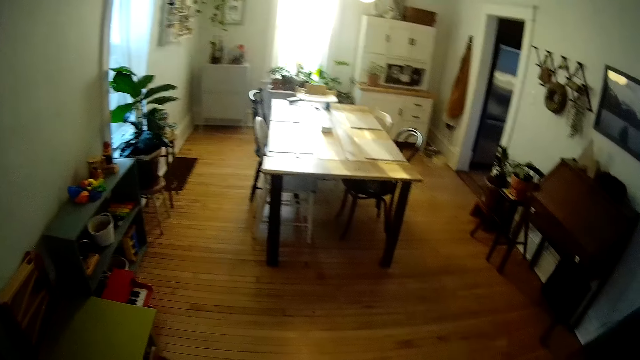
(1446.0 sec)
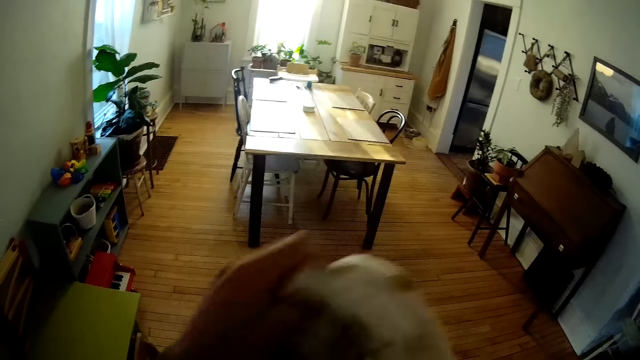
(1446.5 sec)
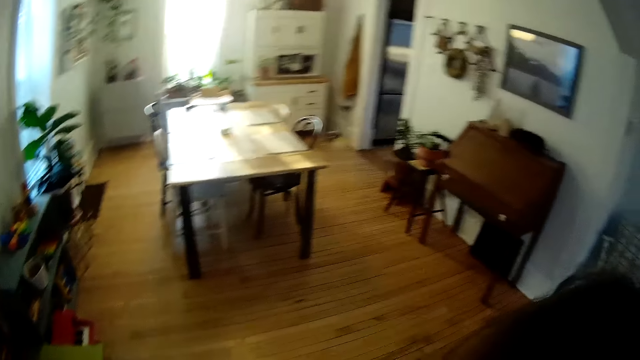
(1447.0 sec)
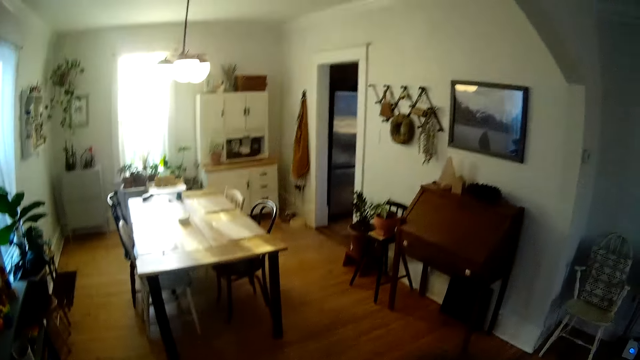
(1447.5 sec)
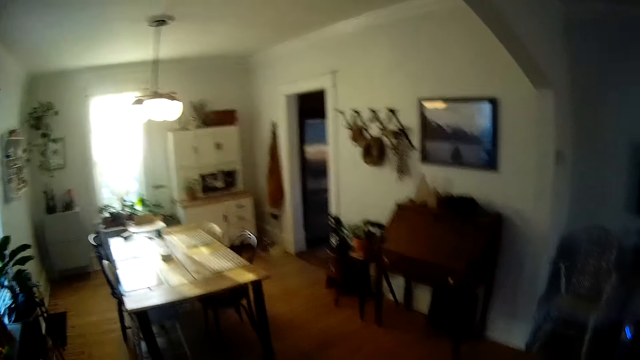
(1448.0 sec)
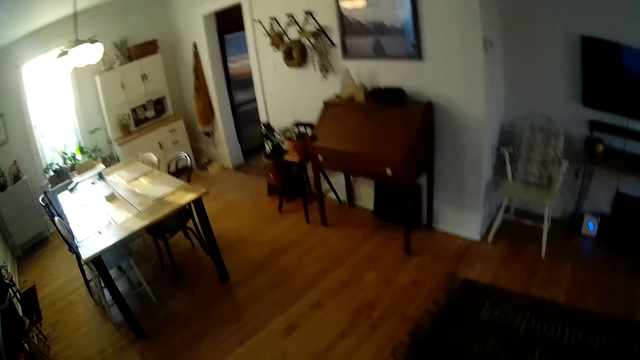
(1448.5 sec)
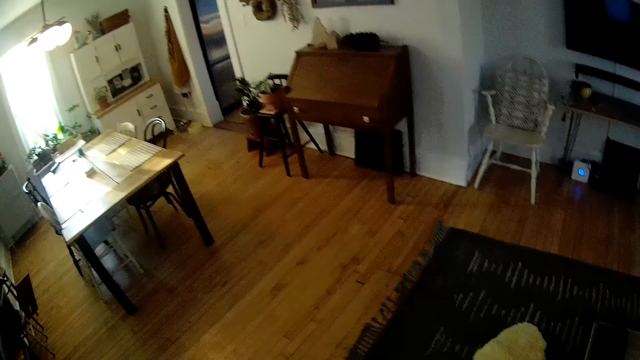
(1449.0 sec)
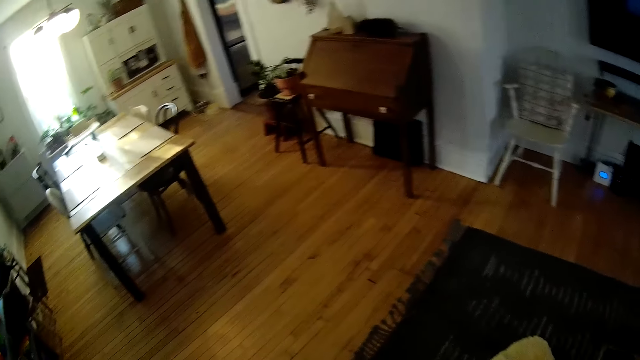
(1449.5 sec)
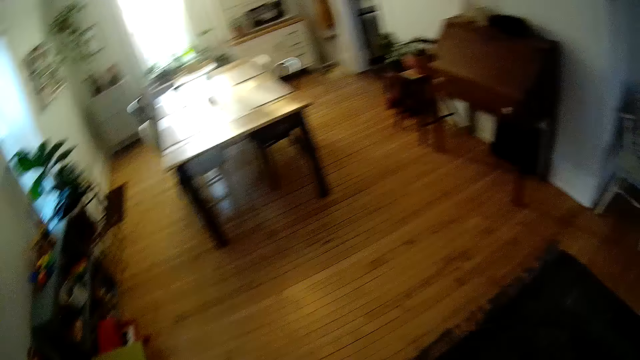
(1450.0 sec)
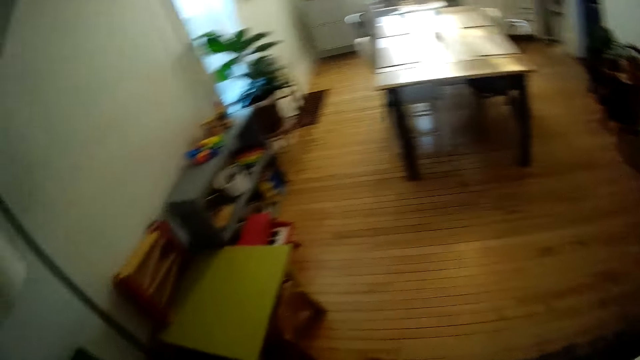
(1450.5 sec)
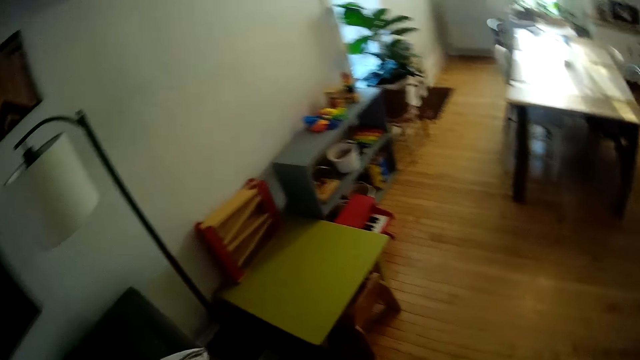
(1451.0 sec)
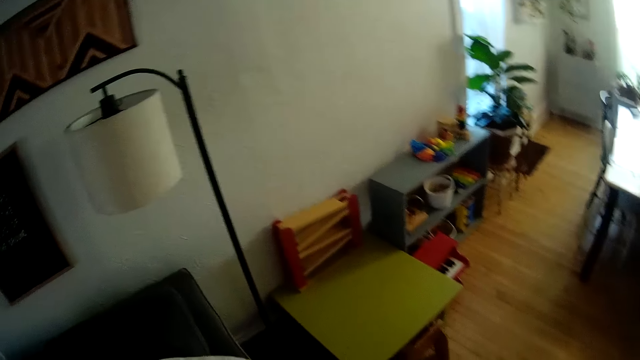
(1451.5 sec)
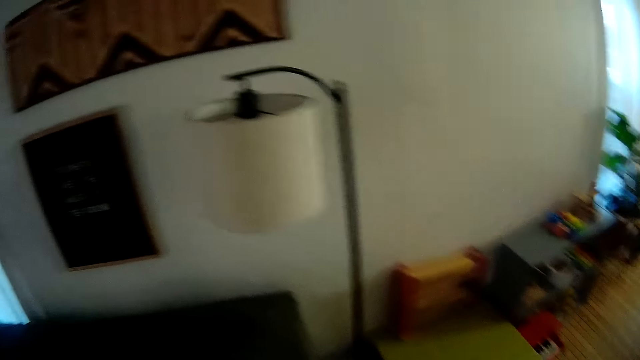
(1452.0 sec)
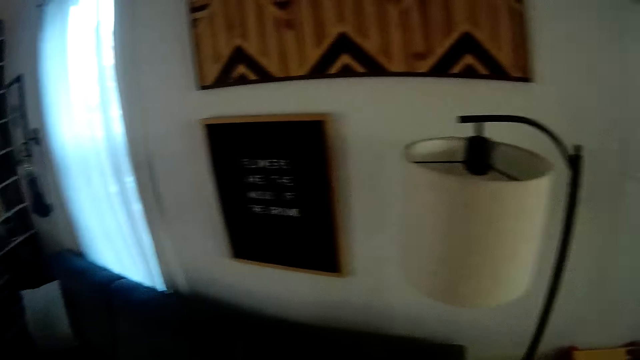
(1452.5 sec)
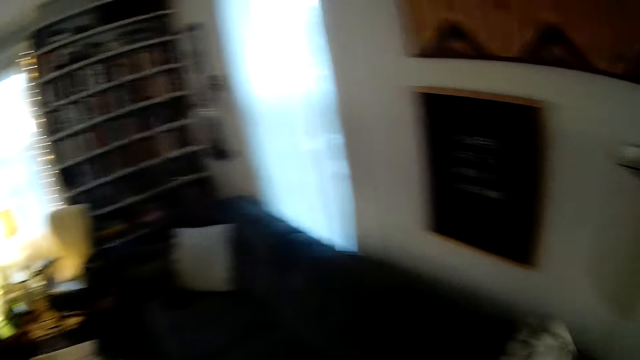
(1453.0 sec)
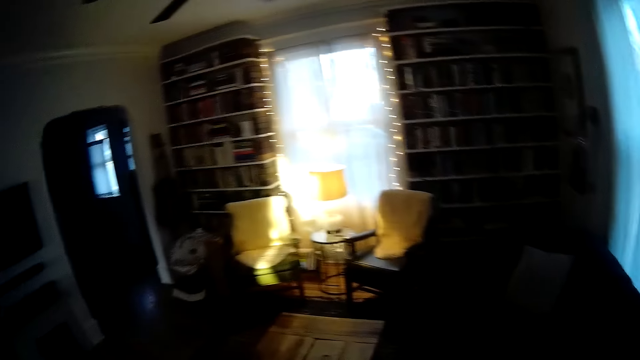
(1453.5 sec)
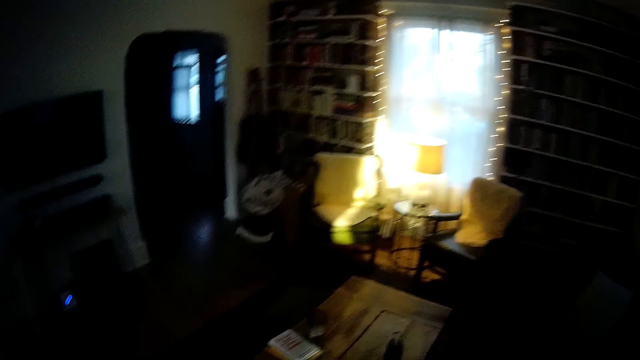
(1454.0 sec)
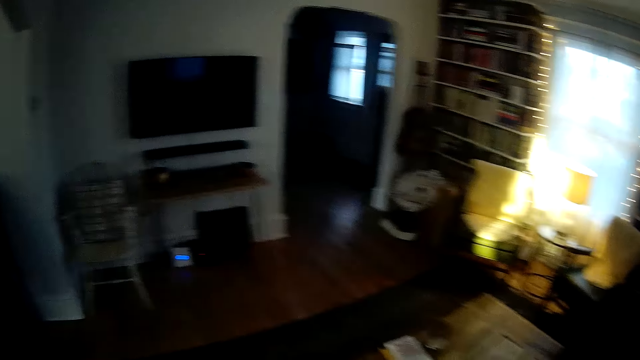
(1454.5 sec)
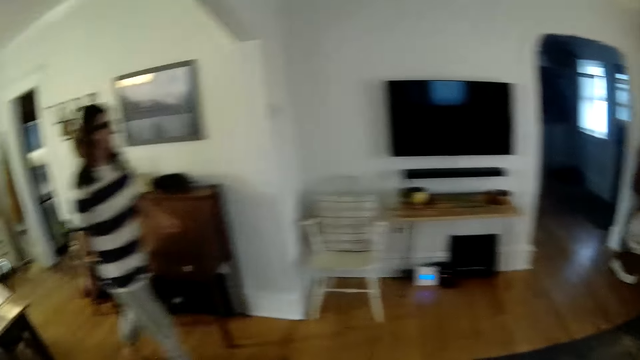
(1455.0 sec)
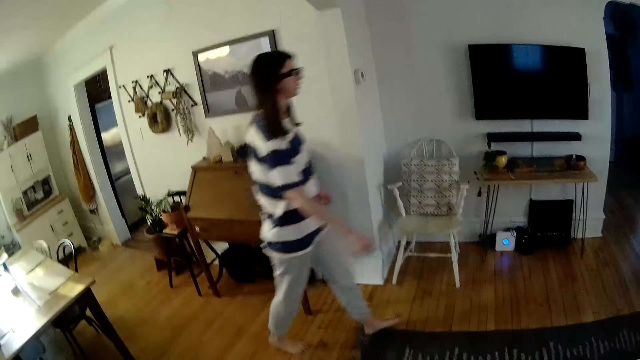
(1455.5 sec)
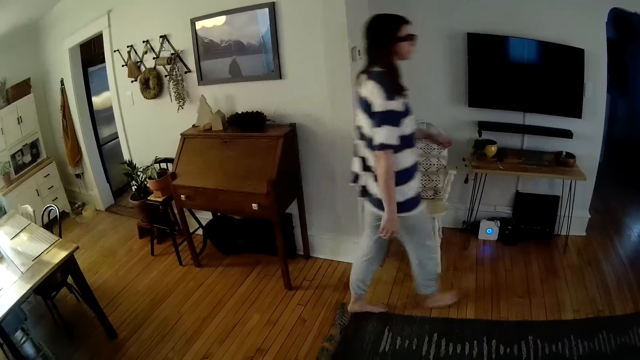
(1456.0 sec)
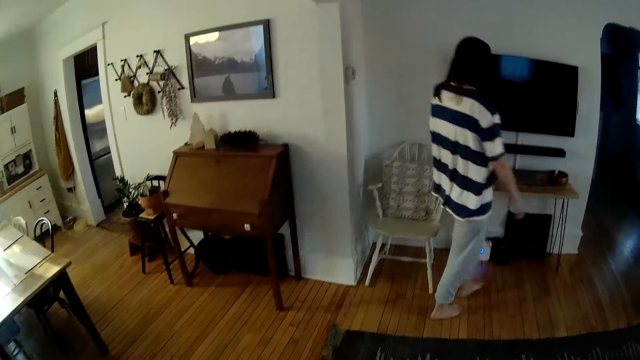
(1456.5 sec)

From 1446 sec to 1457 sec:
The camera wearer adjusts a baby blanket with his left hand. He lifts his left hand and drops his left hand. He looks at the floor. He turns around. He throws the baby blanket on a couch with his left hand. He lifts something. He stares at the woman.

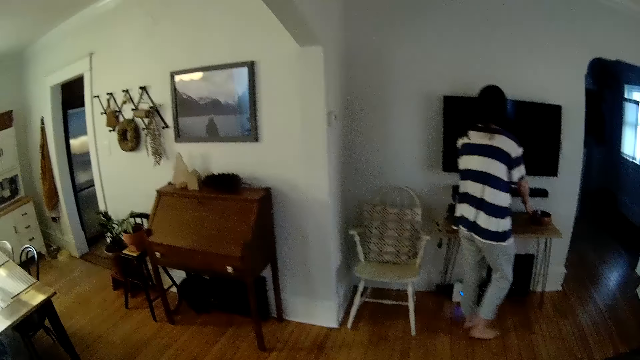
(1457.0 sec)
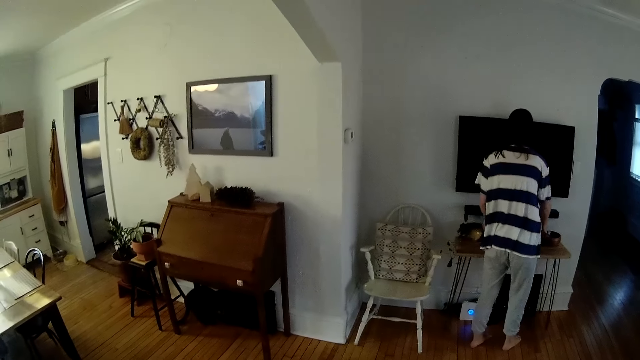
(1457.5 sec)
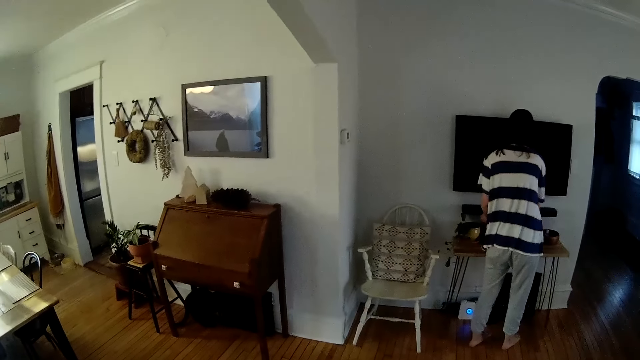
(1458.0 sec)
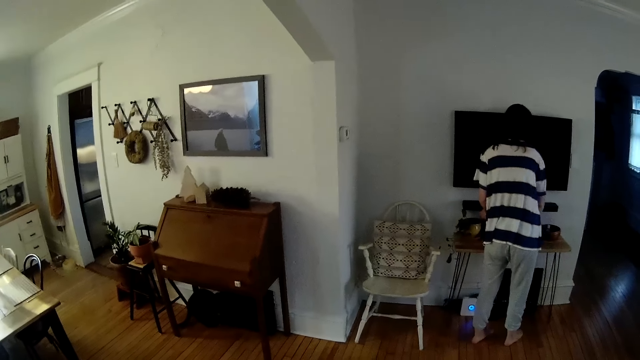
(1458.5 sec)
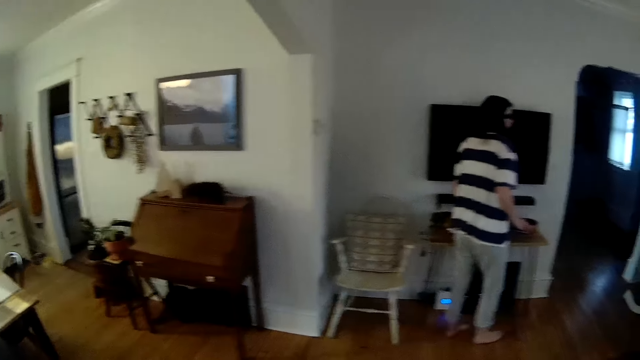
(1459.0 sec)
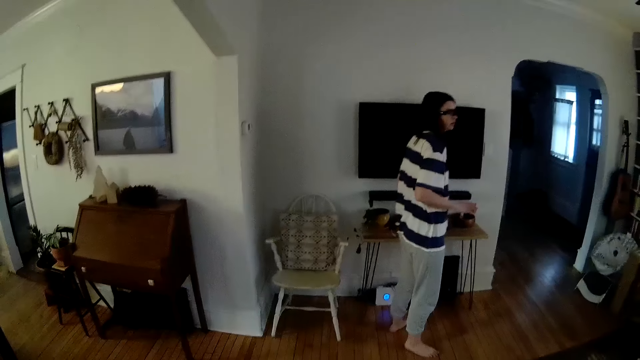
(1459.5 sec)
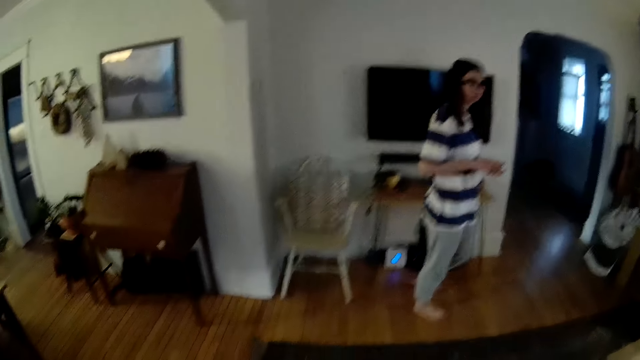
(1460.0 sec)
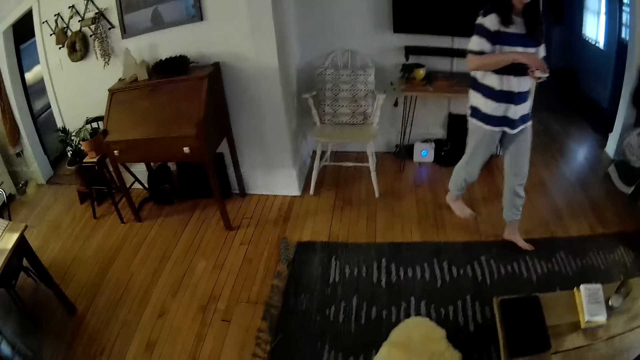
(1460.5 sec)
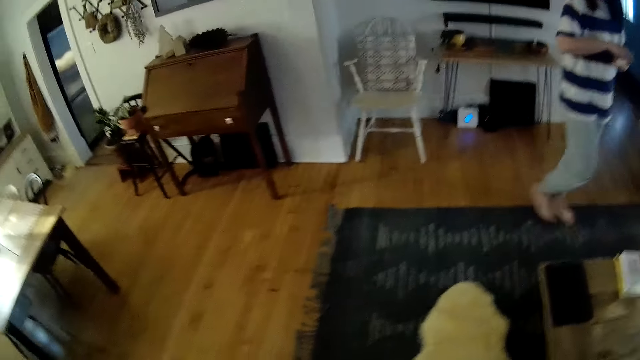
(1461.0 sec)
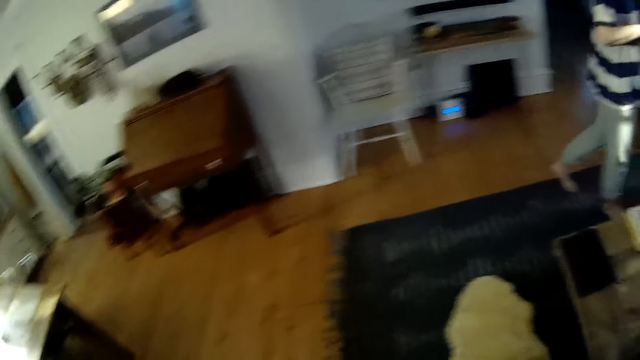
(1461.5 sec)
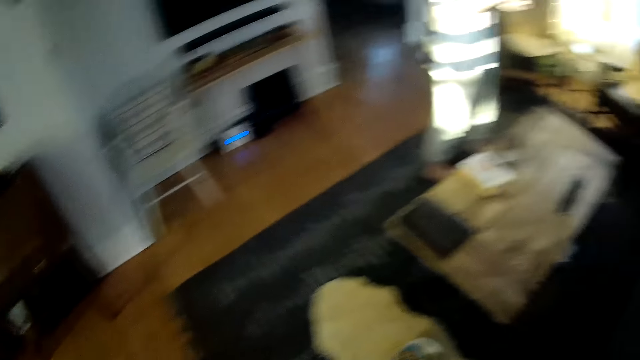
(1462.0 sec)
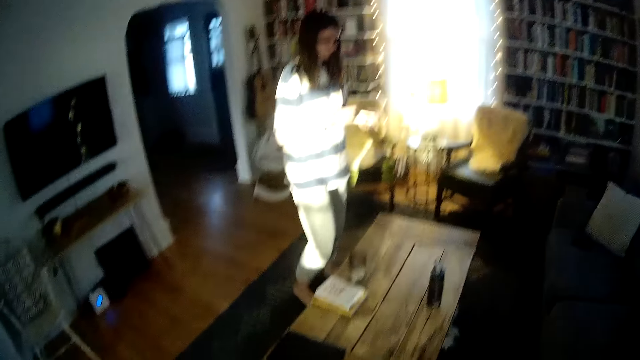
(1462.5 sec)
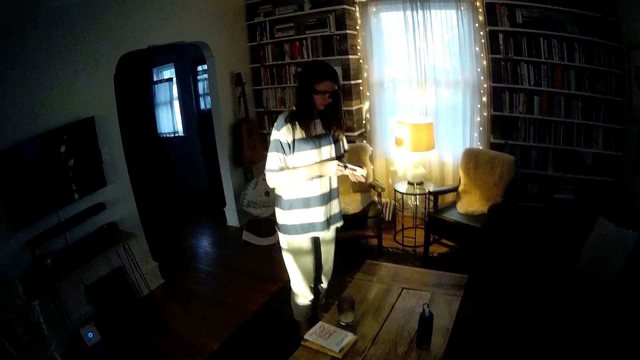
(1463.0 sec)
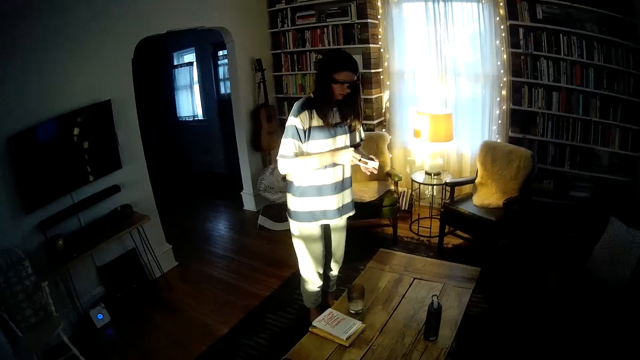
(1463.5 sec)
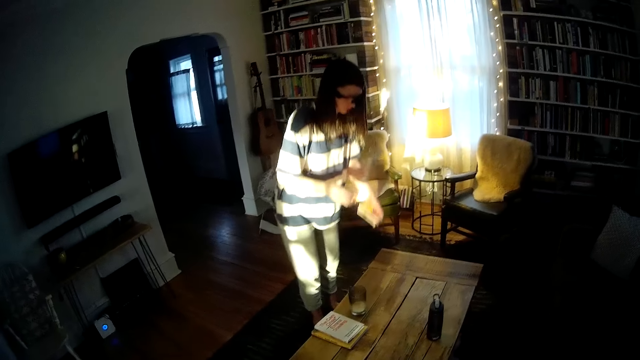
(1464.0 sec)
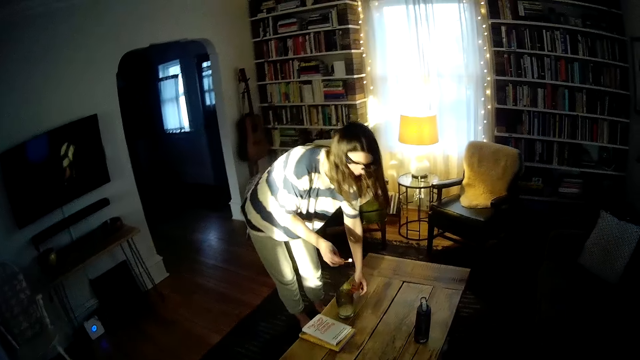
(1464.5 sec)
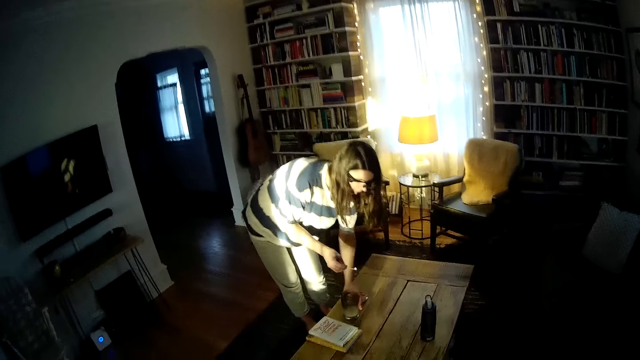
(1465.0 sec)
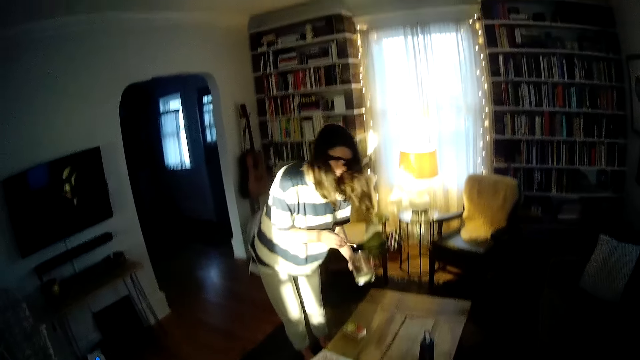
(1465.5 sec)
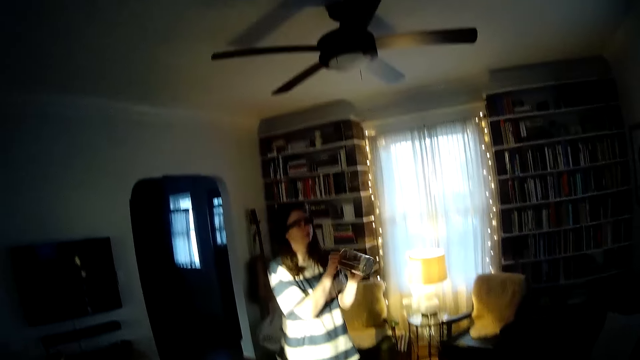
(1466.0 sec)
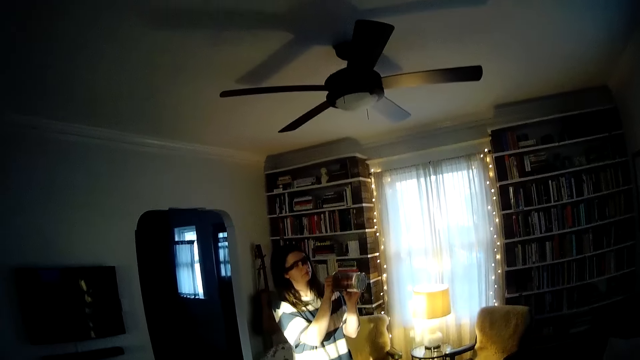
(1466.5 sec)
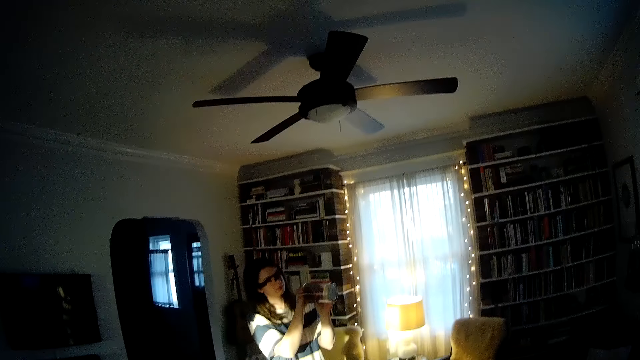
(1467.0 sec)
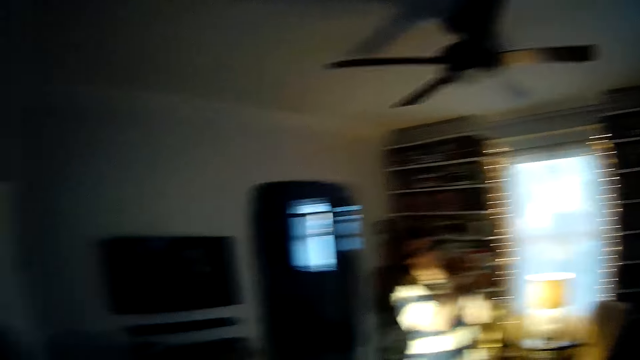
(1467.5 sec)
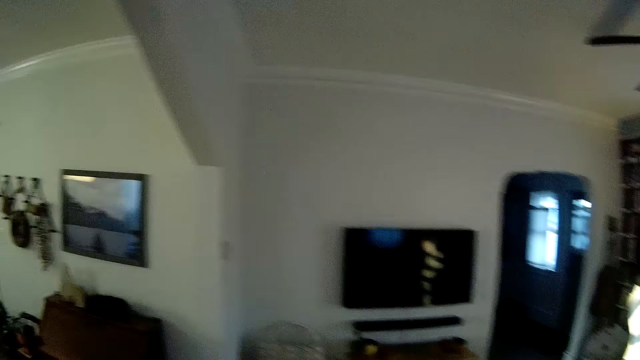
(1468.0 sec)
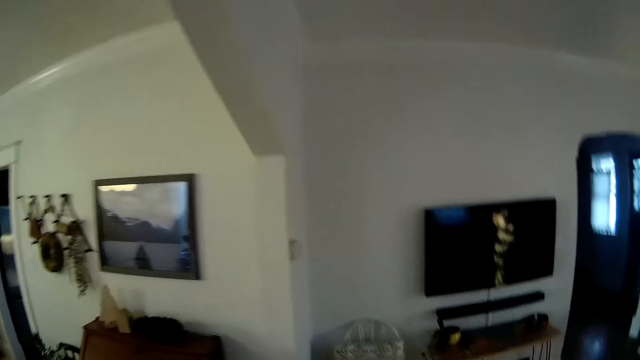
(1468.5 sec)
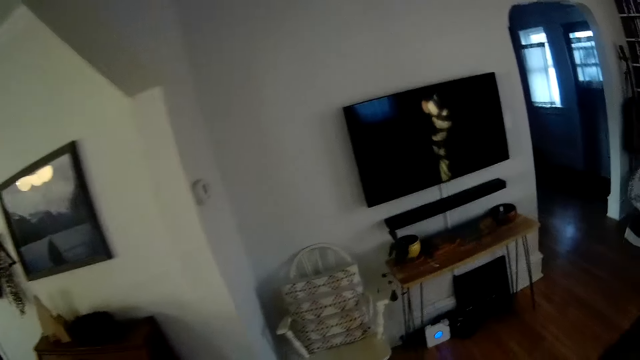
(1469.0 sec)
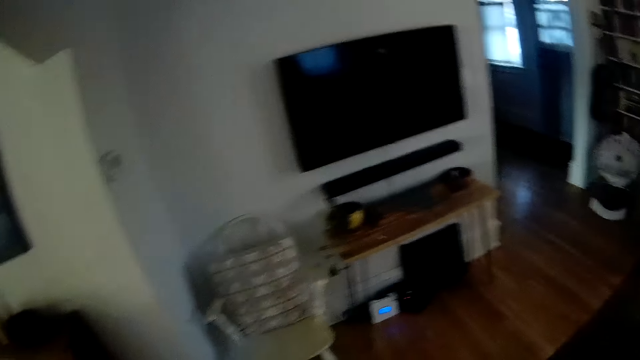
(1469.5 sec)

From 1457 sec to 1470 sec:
The woman picks a matchbox from a shelf with her right hand. She picks a matchstick from the matchbox with her right hand. The camera wearer looks down. The woman strikes the matchstick on the matchbox with her right hand. The camera wearer stares at the woman. The woman drops the matchbox on the table with her left hand, picks a candle holder from the table with her left hand, and lights up a candle in the candle holder with the matchstick in her right hand. The camera wearer walks towards the woman.
